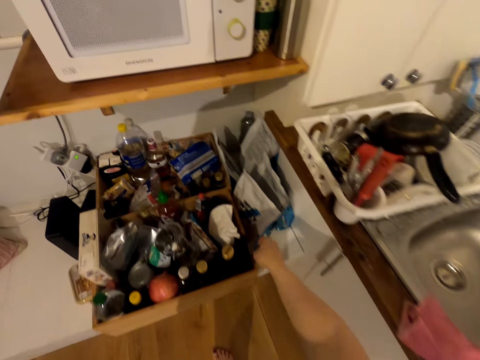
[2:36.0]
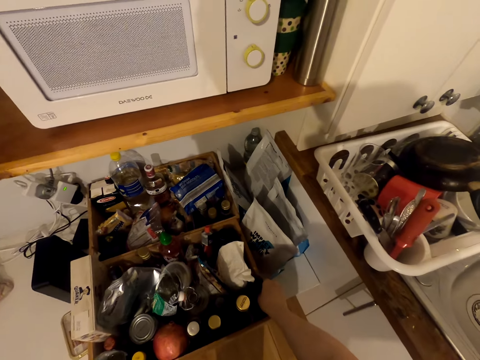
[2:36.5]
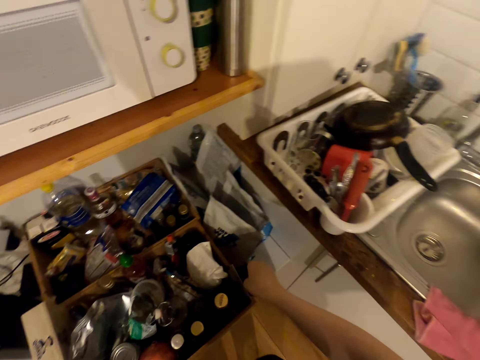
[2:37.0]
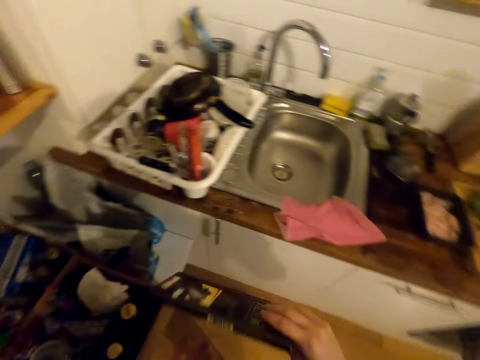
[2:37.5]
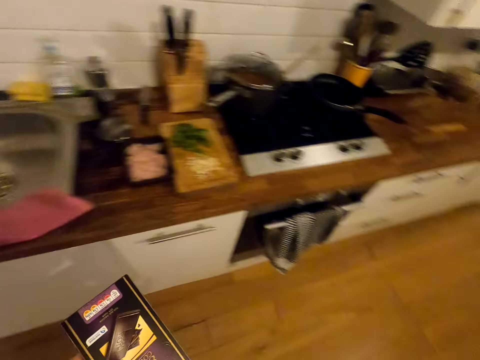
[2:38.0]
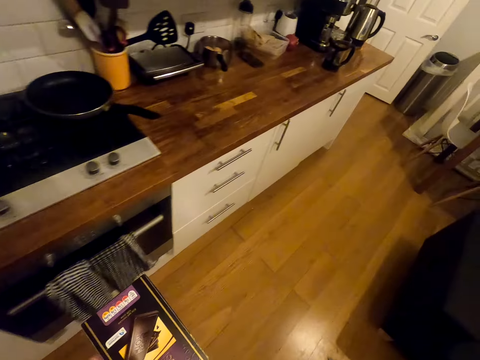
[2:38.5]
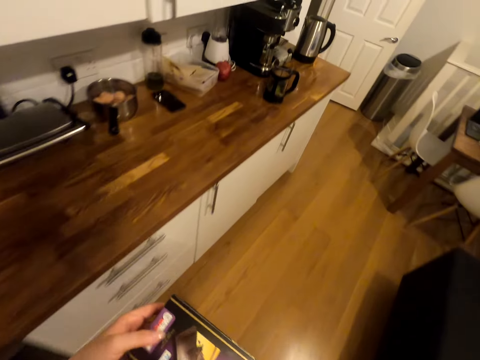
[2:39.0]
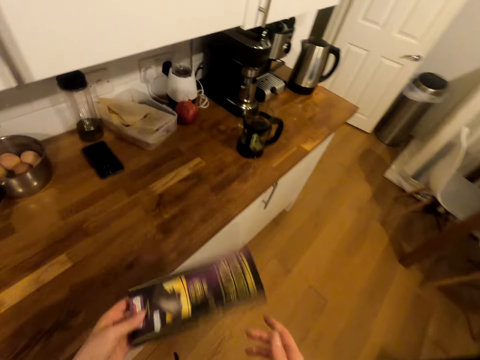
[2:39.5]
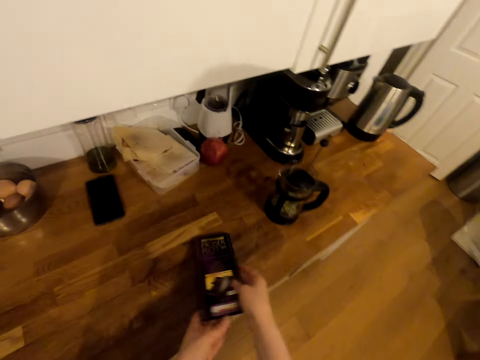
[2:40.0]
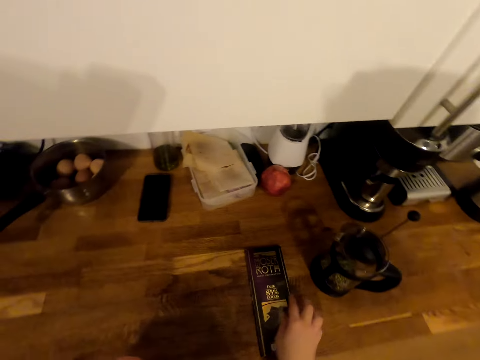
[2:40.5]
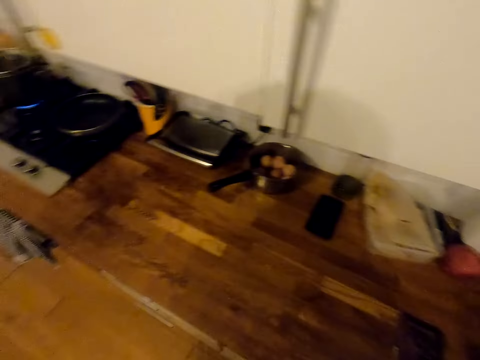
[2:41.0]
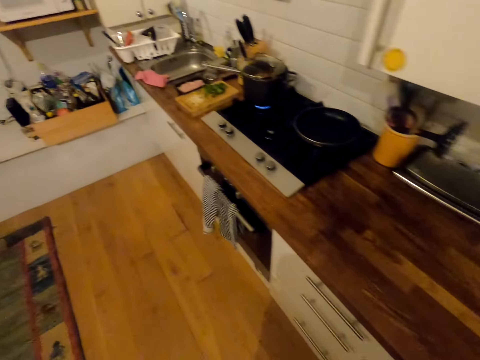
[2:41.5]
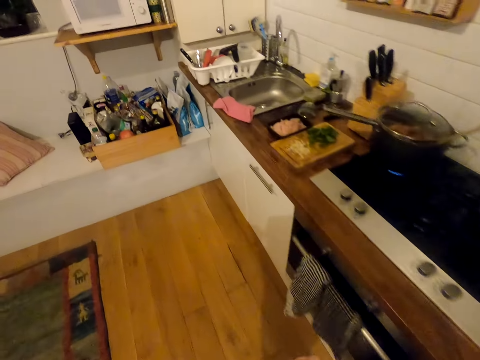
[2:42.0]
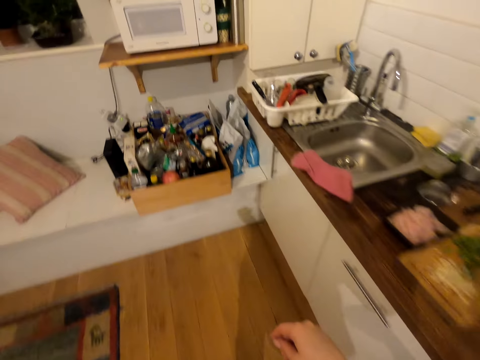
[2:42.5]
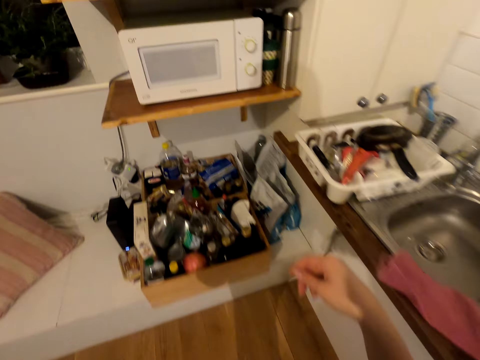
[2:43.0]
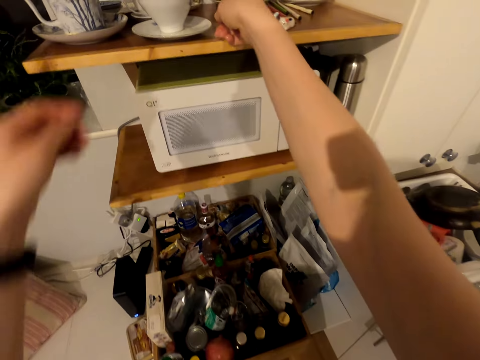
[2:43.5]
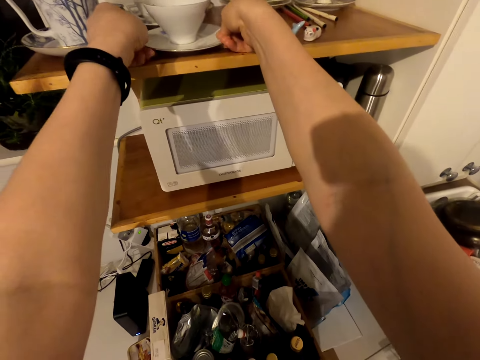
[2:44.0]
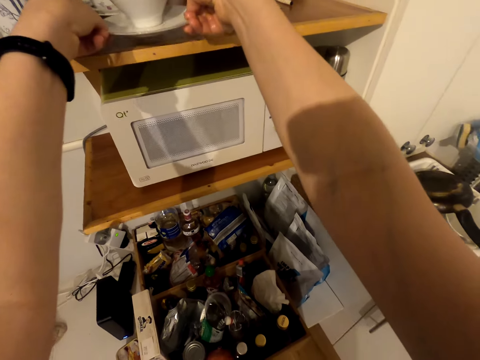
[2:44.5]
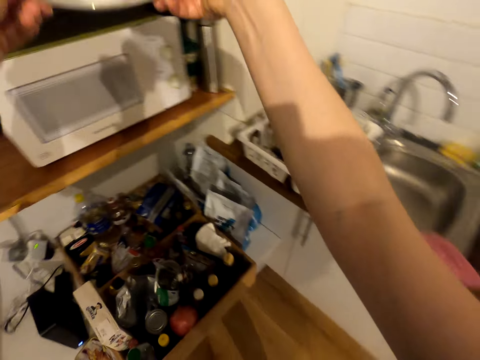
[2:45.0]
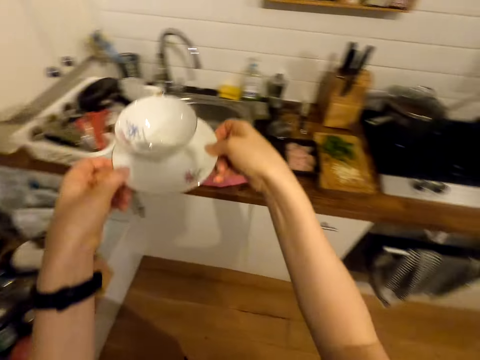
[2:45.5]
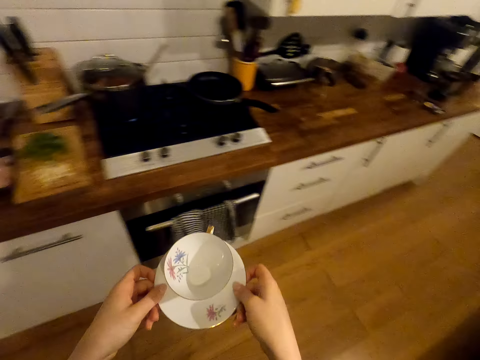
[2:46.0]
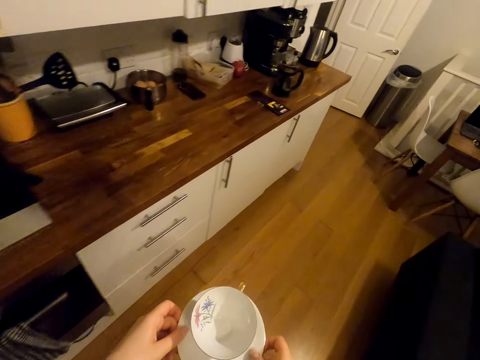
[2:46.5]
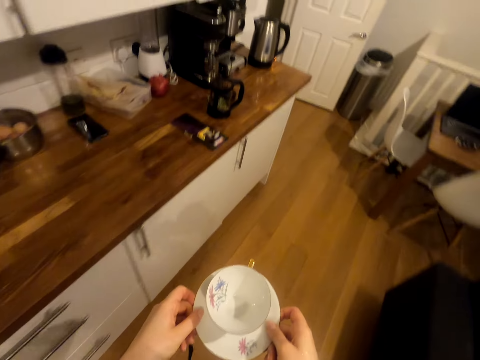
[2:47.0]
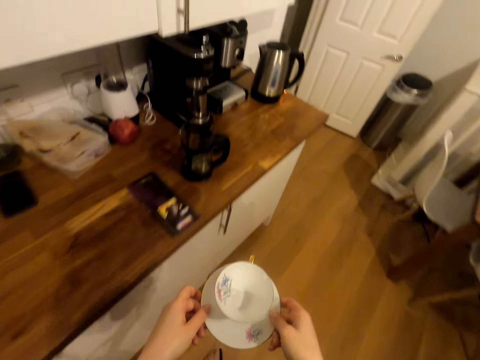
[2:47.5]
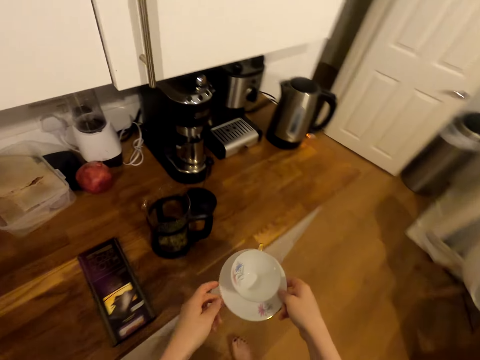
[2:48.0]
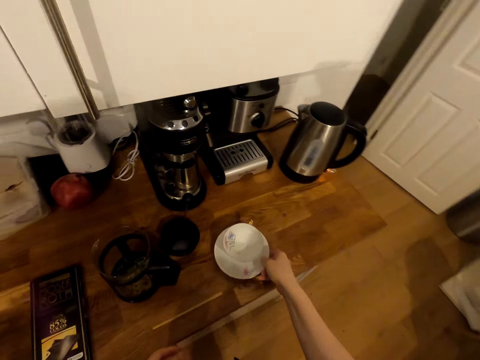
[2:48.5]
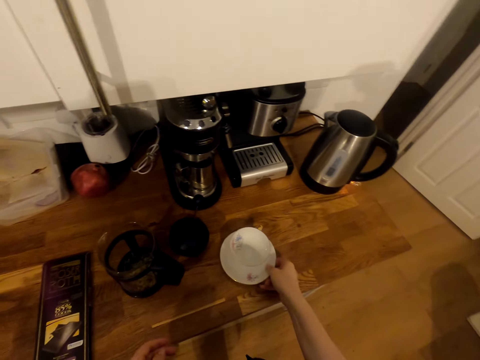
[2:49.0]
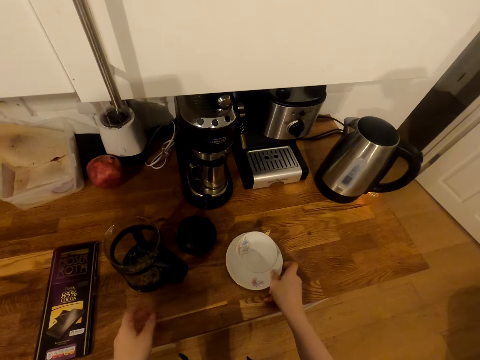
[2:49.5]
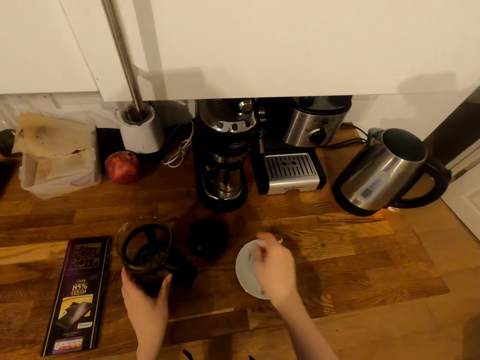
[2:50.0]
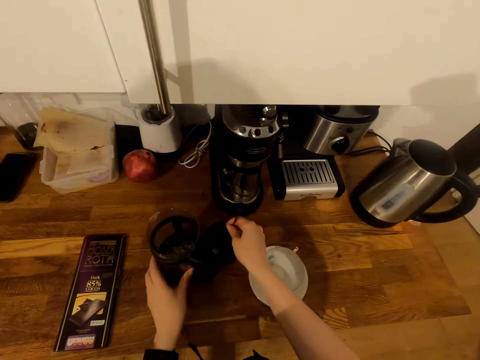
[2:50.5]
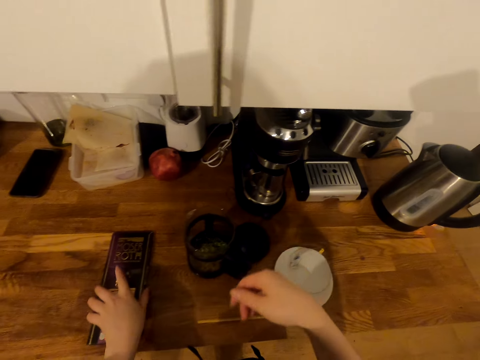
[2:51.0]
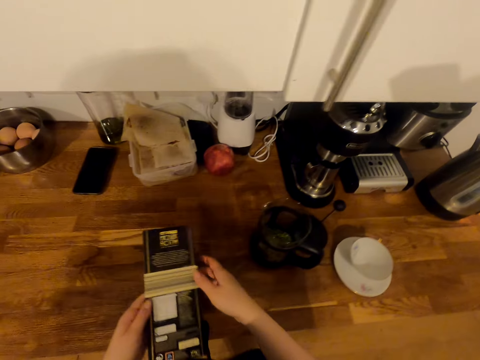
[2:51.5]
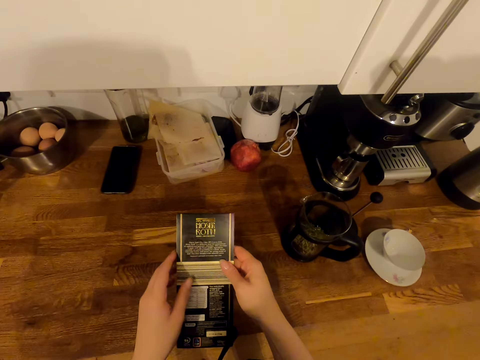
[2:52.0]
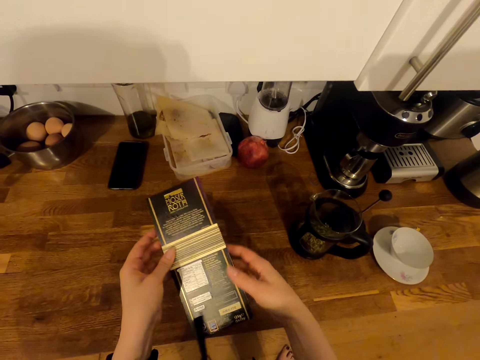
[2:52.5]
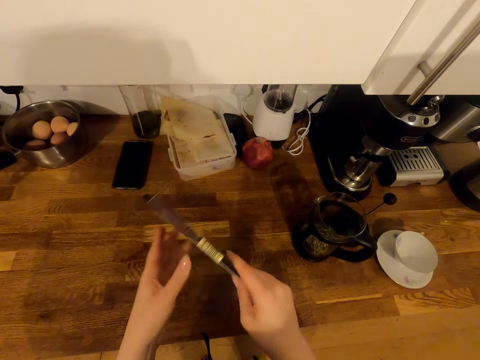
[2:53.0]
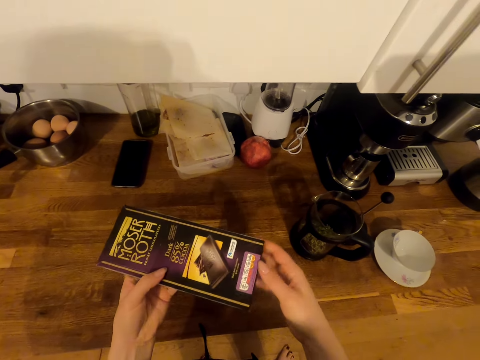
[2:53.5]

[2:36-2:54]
The camera wearer picks up a box package. They walk around the room. They put the box package on the table. They walk around. They pick up a sauce plate with a cup from the shelf. They walk around. They put the sauce plate with the cup on the table. They move the coffee maker on the table. They pick up the package box from the table.

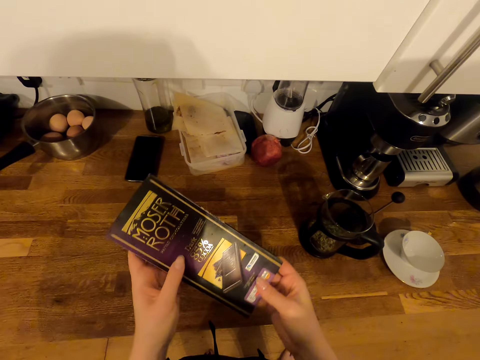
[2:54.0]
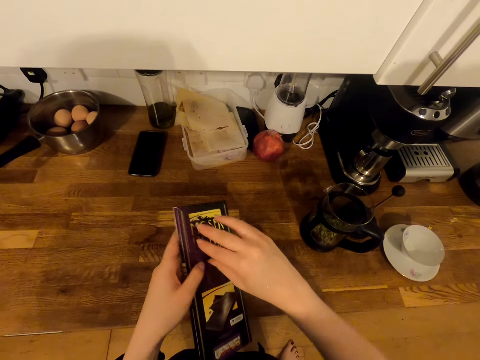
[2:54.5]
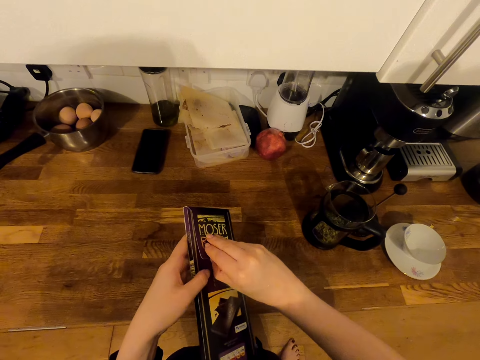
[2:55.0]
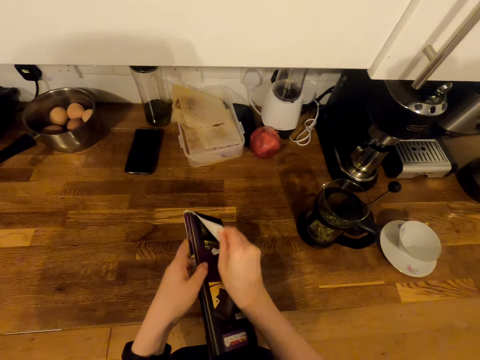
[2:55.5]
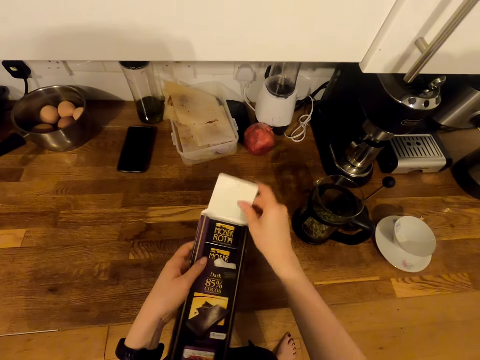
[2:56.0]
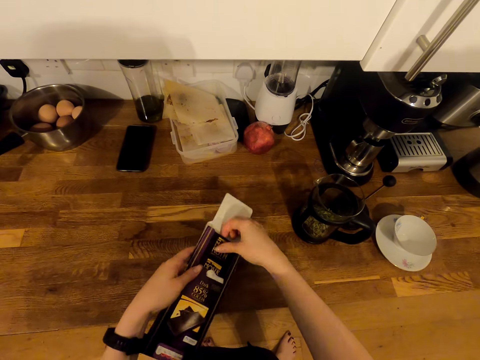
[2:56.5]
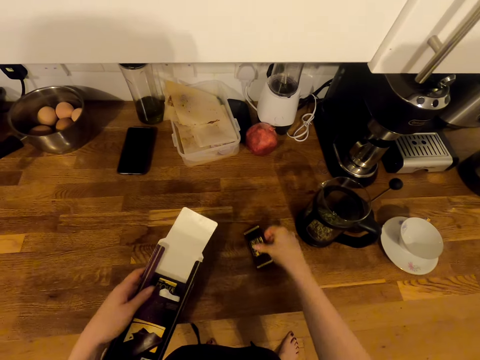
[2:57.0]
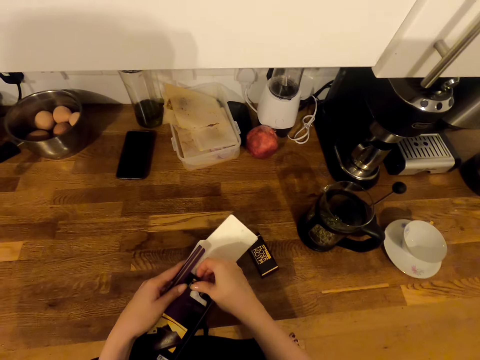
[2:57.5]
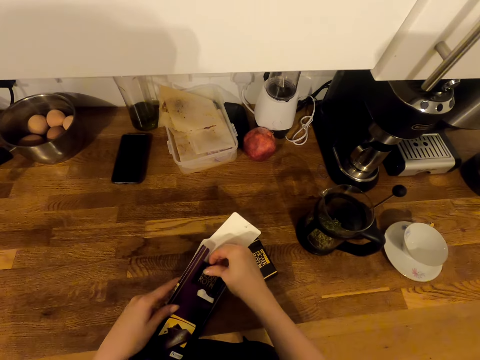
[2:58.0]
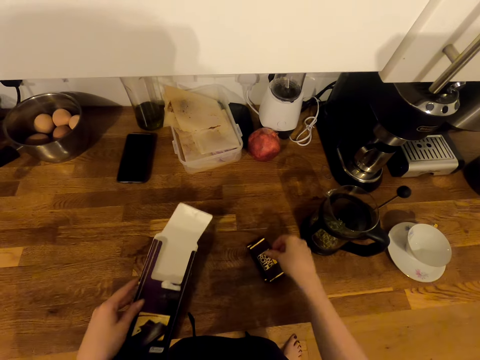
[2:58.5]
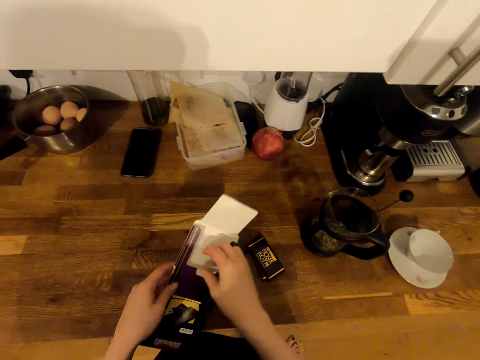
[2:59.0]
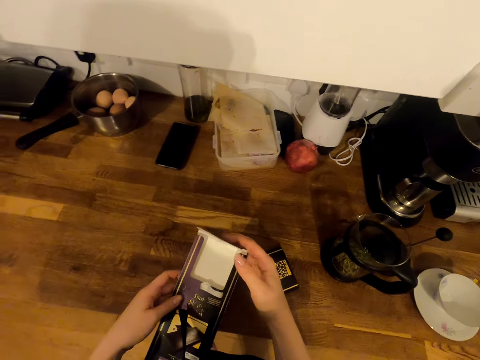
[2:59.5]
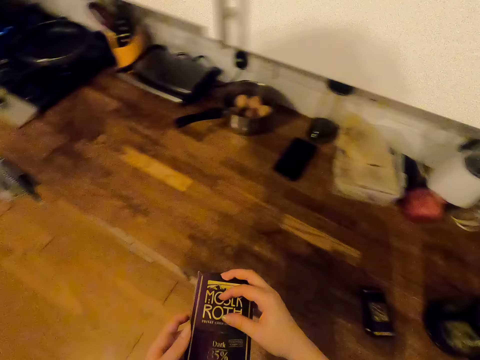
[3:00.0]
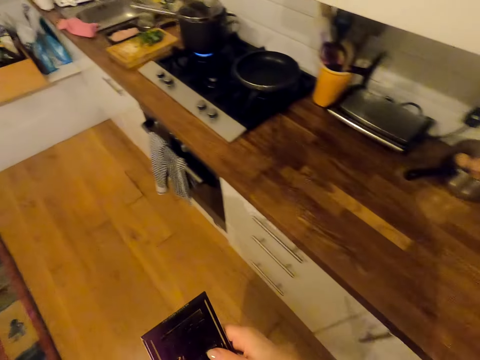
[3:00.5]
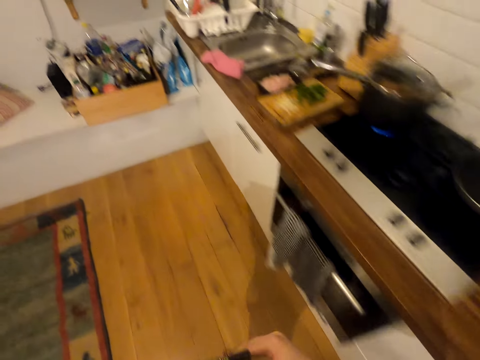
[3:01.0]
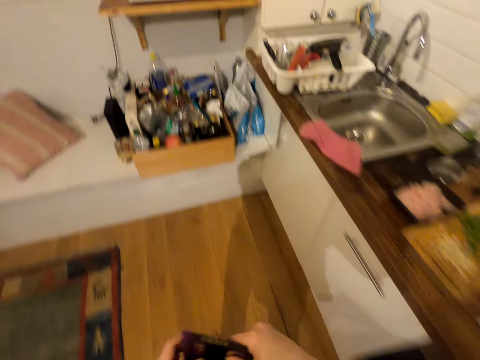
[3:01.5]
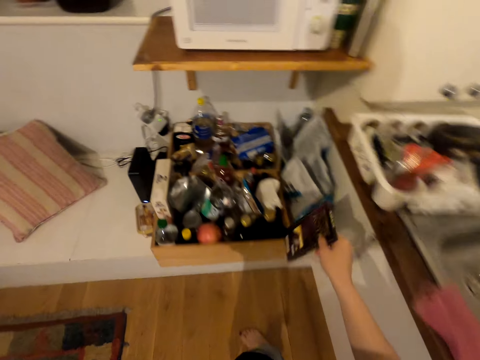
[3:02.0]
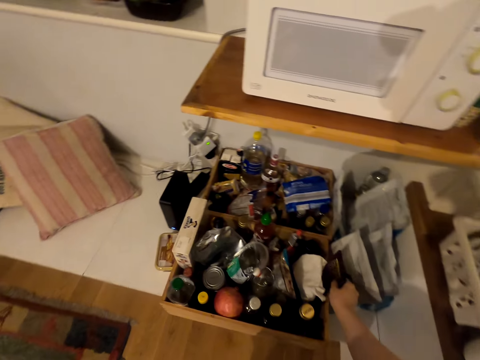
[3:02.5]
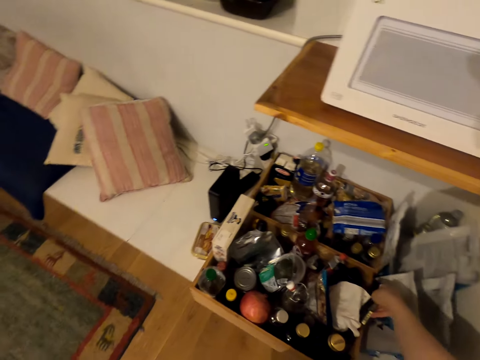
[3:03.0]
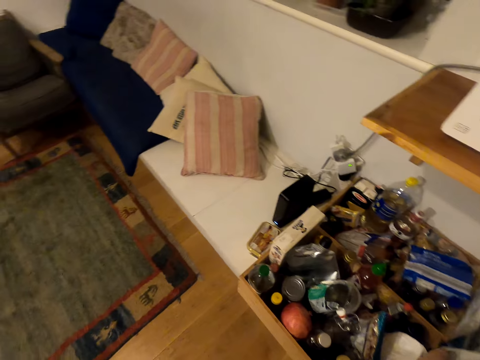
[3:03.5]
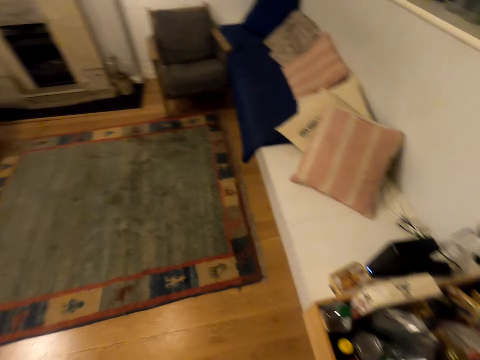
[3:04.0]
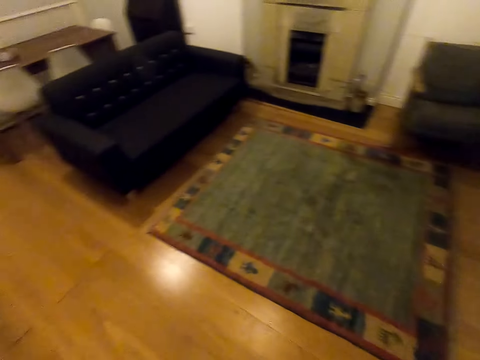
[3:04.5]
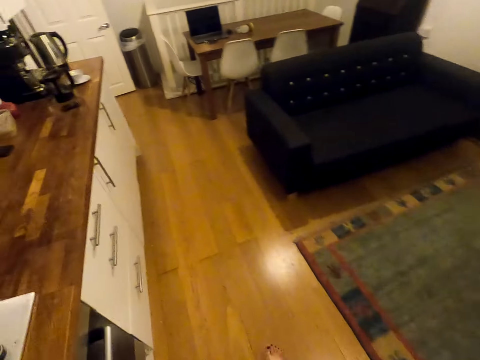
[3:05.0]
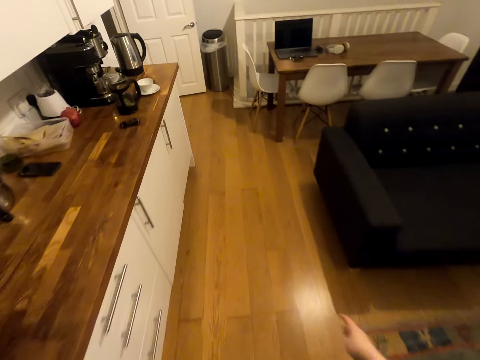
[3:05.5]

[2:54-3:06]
The camera wearer opens the package box. They put contents from the package box on the table. They close the package box. They walk around. They put the package box in a box. They walk around.
